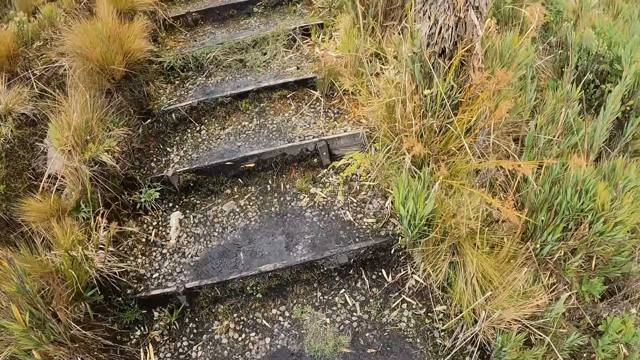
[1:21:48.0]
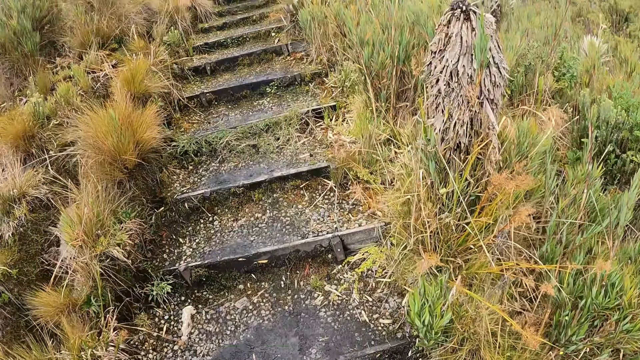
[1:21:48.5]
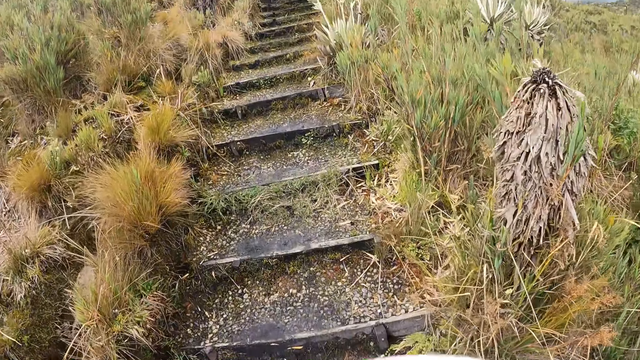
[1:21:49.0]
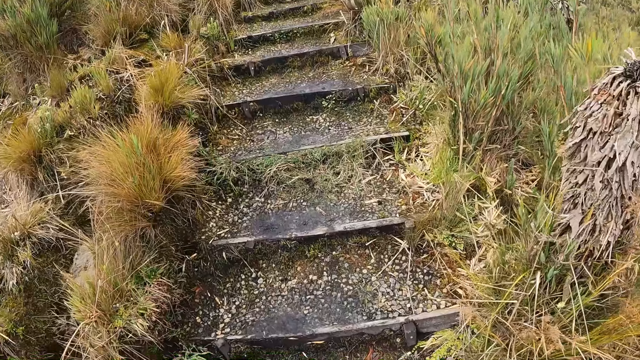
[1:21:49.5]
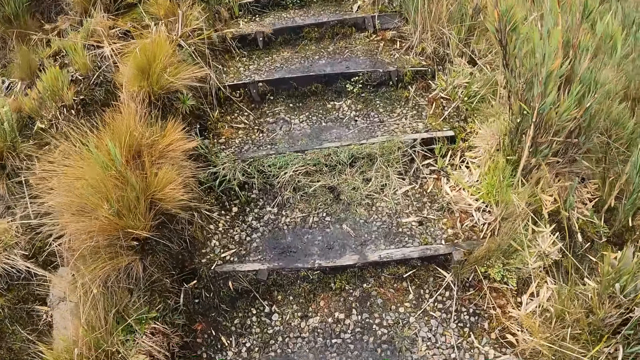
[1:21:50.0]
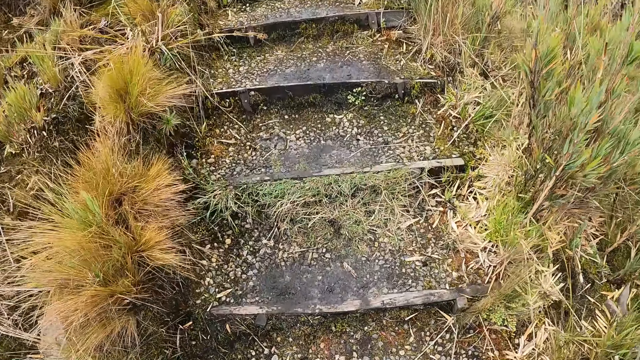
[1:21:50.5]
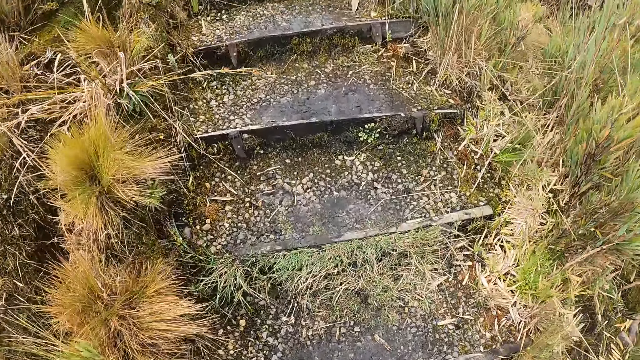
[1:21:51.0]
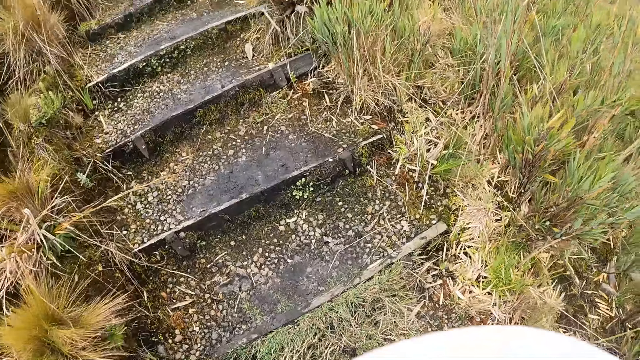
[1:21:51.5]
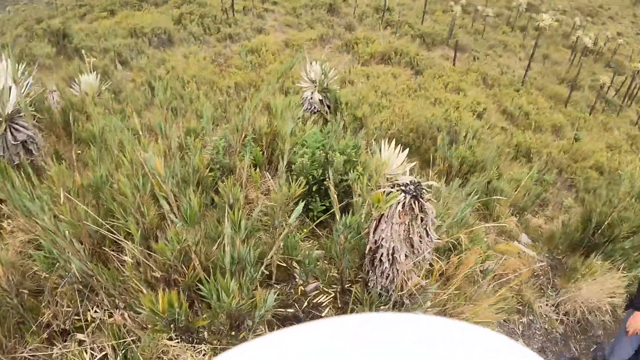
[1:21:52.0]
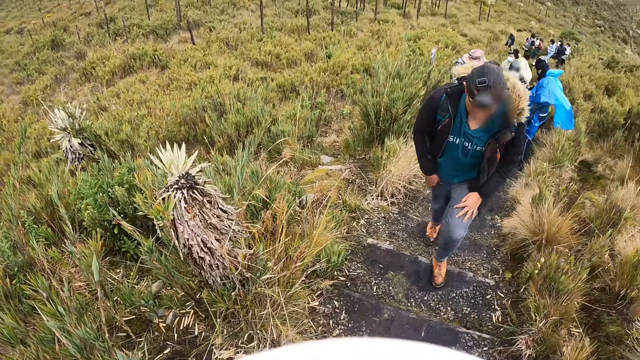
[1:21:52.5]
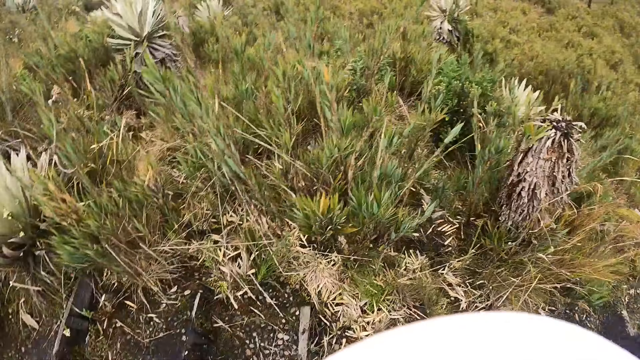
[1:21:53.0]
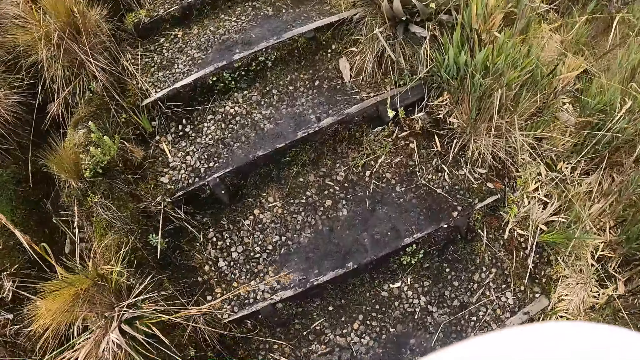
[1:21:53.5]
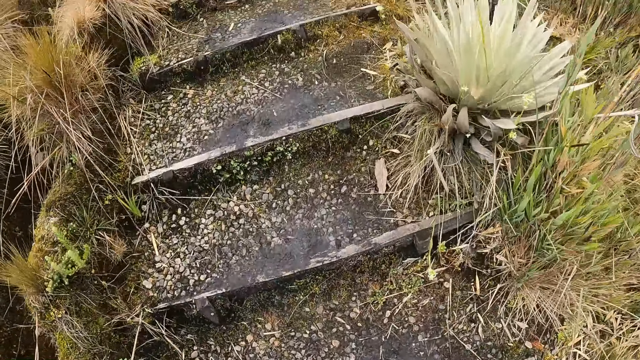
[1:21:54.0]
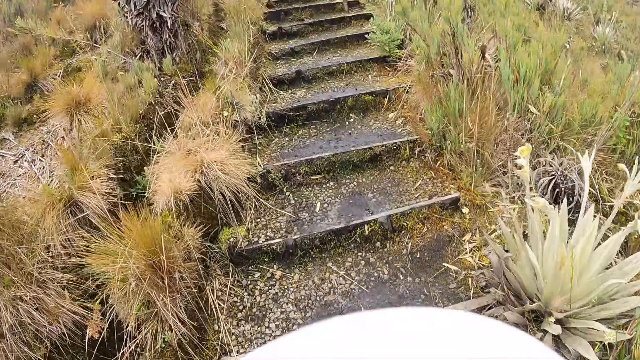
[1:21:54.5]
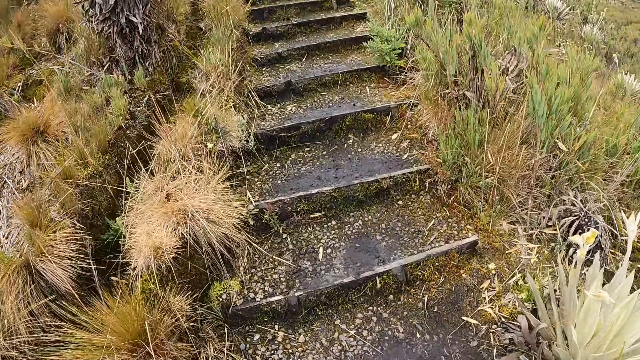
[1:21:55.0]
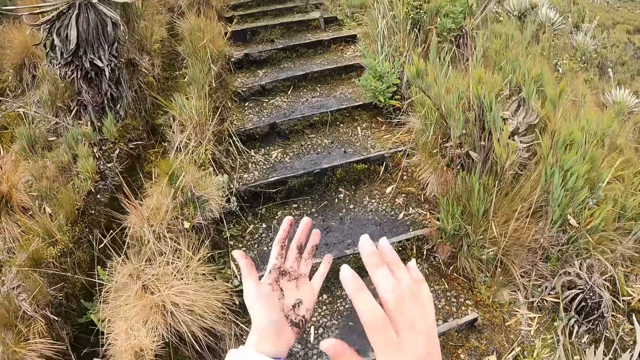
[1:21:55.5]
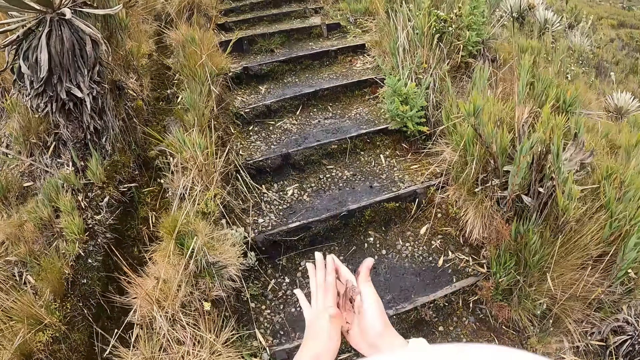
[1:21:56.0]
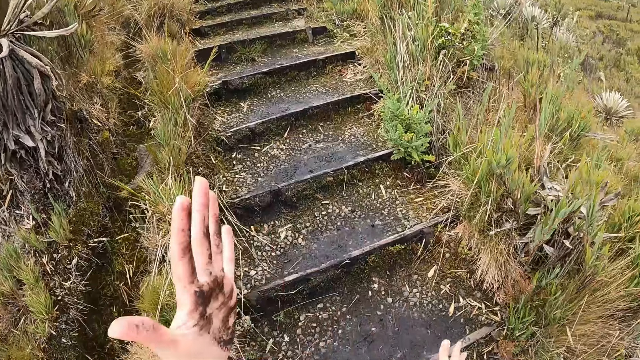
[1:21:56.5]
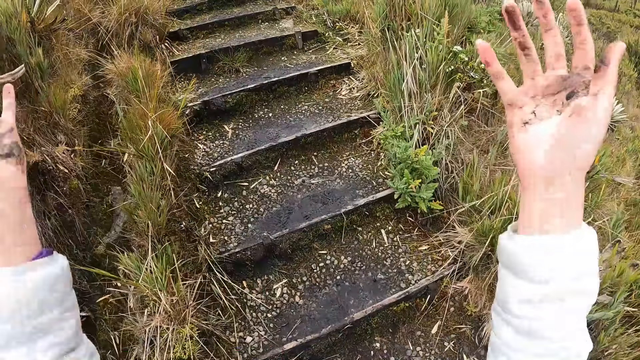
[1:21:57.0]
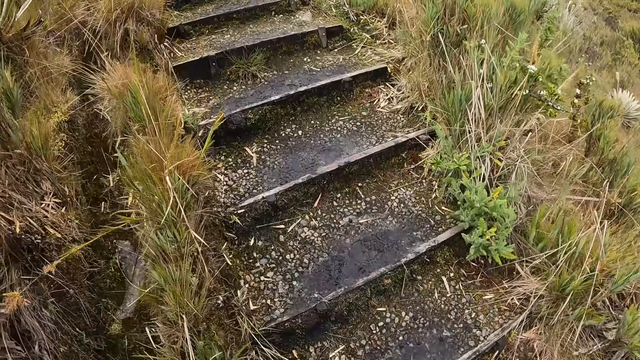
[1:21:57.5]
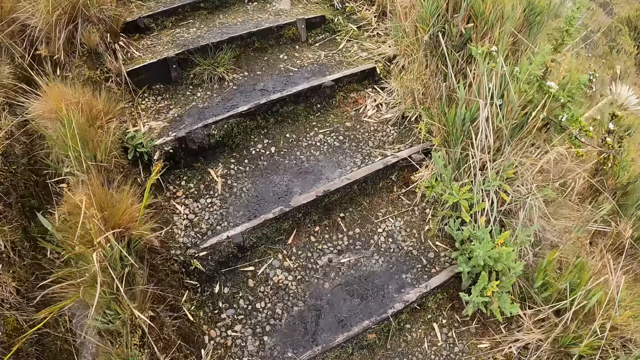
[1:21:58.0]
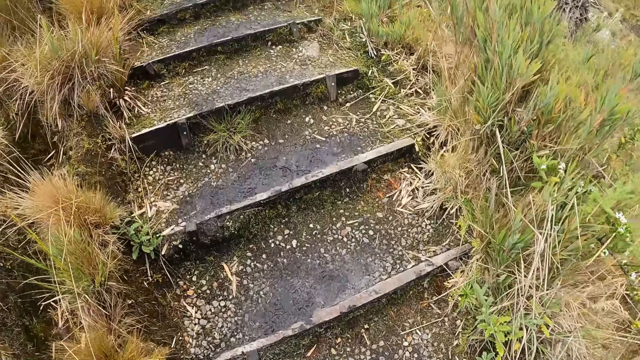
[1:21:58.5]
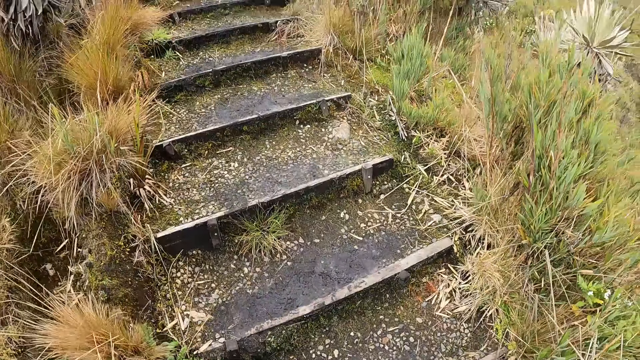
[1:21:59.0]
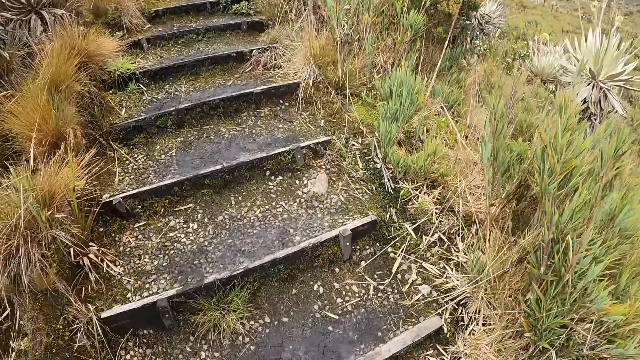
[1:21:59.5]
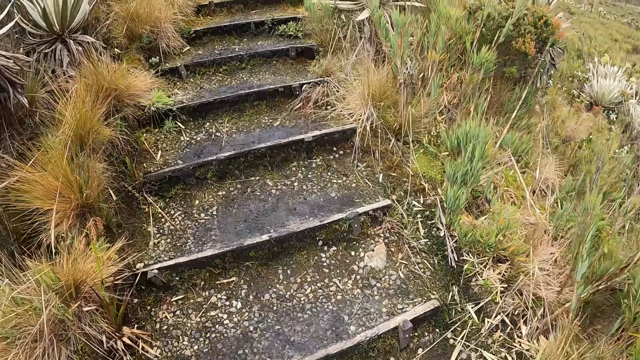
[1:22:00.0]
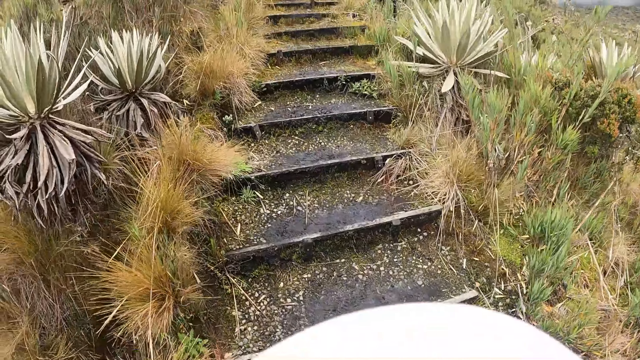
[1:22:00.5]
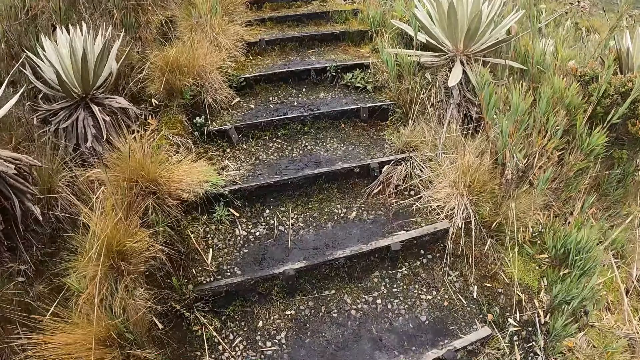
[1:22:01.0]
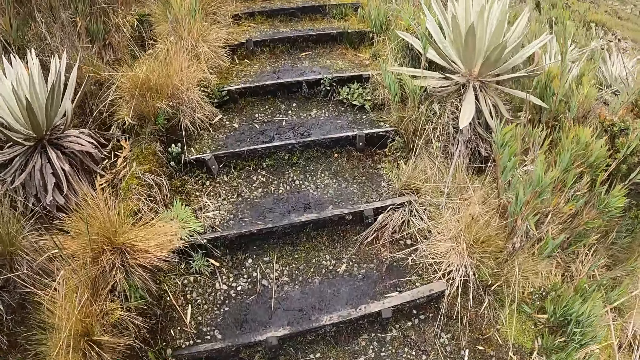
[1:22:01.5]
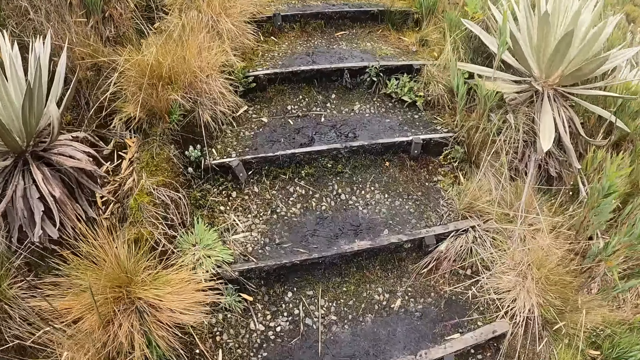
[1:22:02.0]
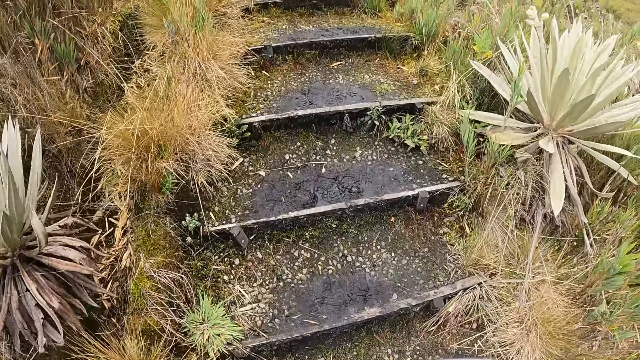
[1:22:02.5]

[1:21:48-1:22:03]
The camera wearer walks around. A woman walks up the mountain steps. The camera wearer looks around. They walk up the mountain steps. They look around again. They dust both palms together. They move hands up. They walk around.

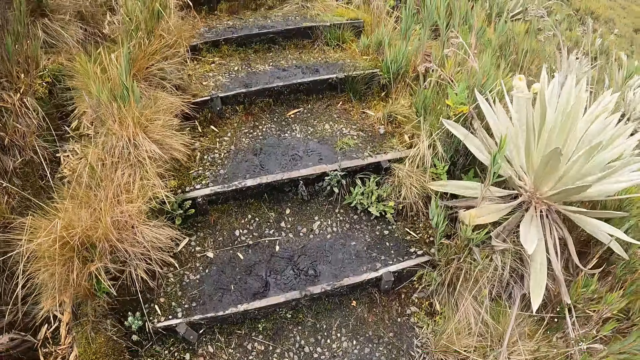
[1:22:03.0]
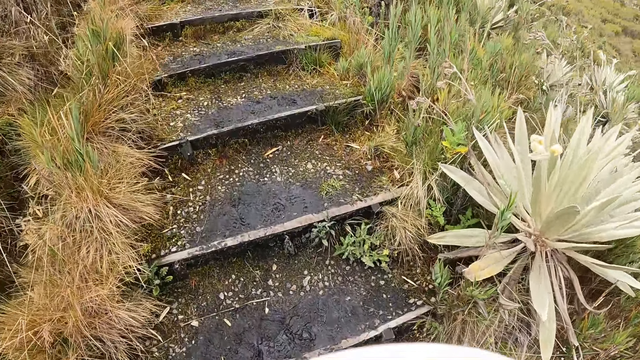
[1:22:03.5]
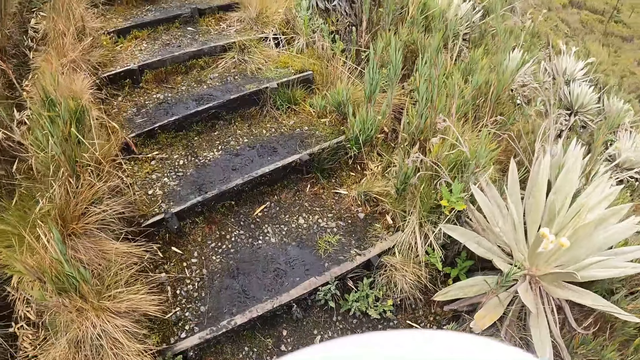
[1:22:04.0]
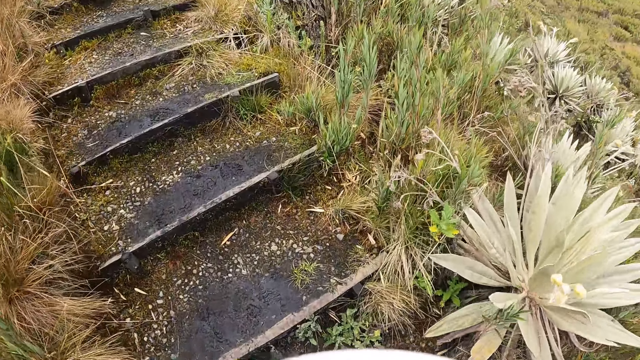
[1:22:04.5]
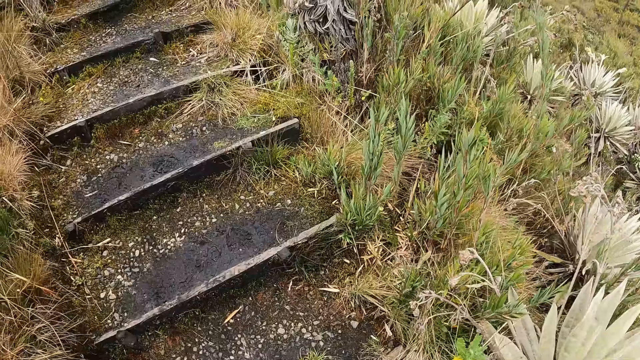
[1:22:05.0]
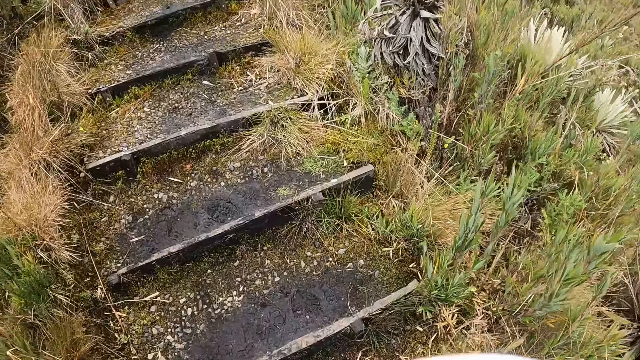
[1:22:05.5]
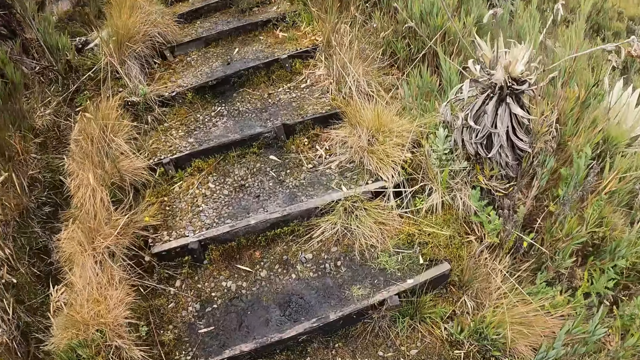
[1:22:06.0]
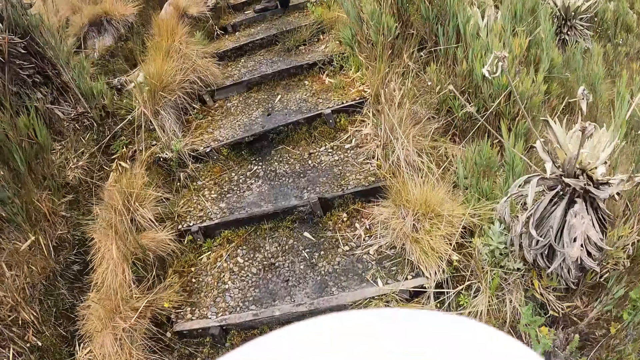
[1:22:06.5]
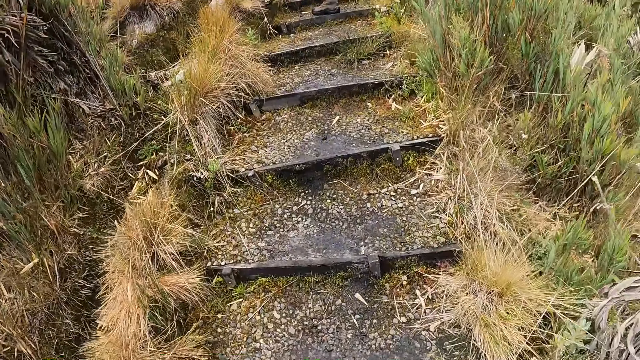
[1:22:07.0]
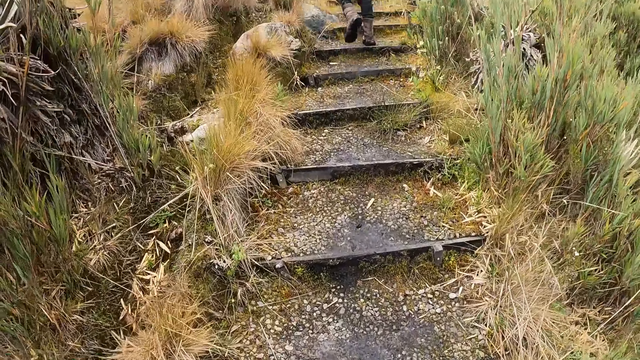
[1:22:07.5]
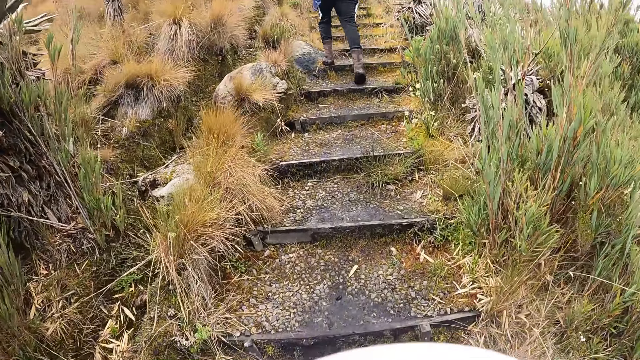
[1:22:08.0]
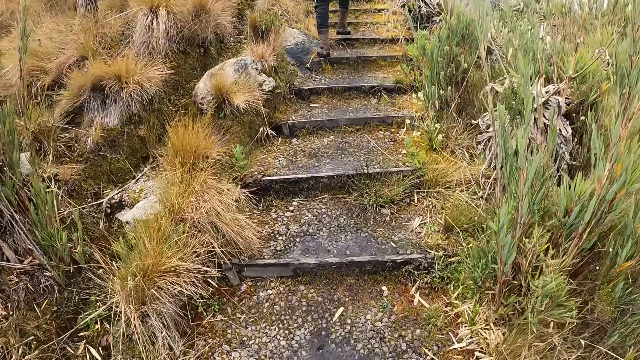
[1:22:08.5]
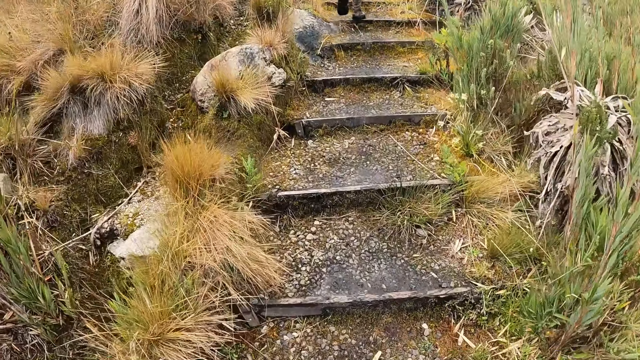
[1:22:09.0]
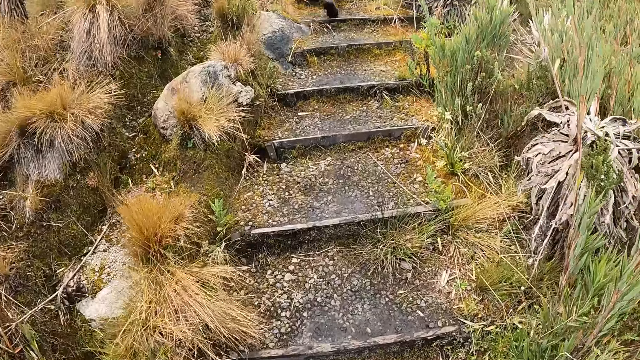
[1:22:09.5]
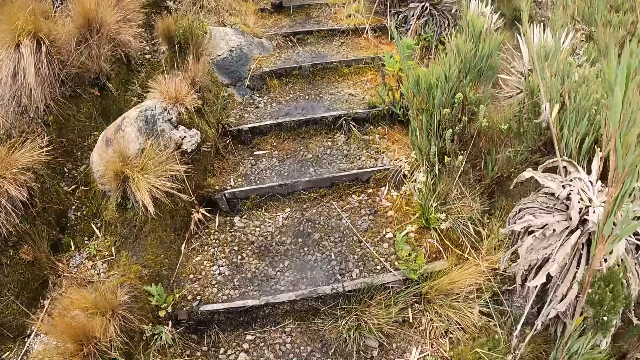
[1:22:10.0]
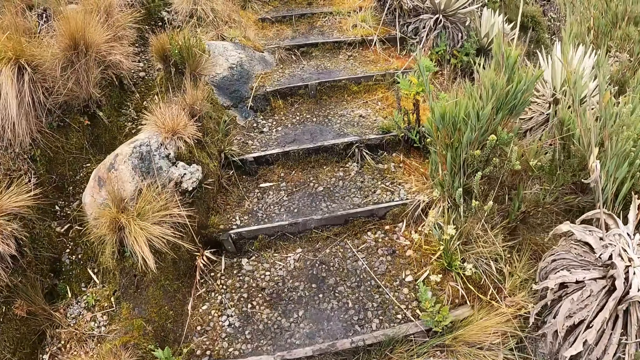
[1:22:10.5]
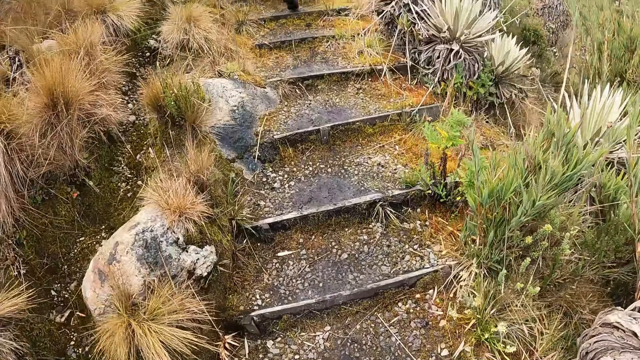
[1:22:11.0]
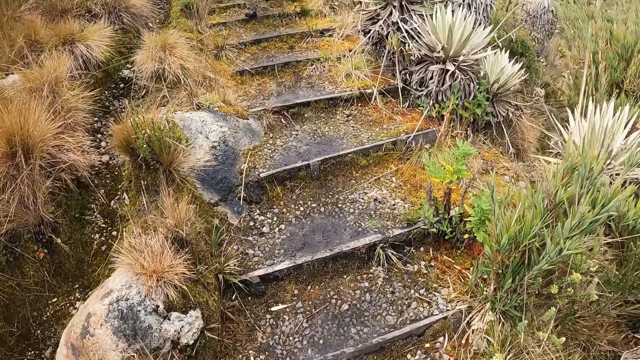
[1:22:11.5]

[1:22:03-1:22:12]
The man walks up the mountain steps.
